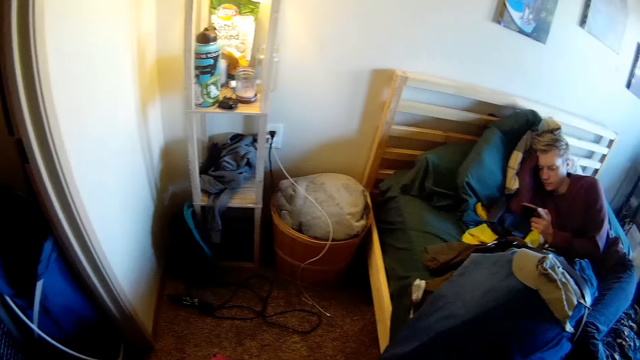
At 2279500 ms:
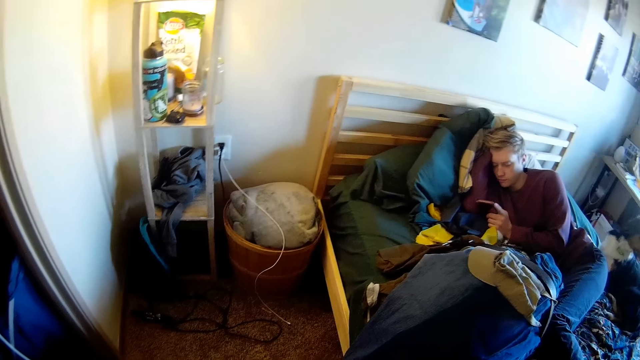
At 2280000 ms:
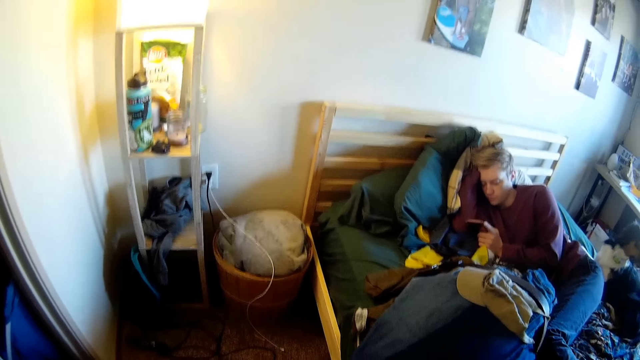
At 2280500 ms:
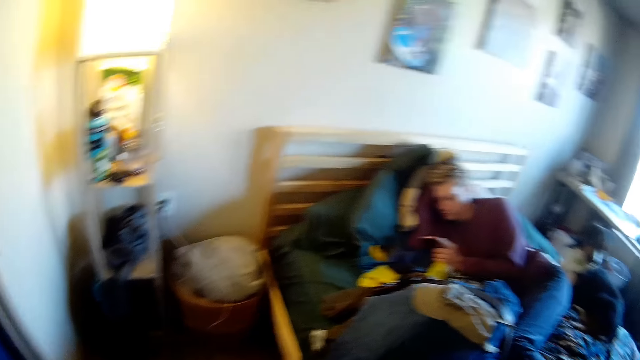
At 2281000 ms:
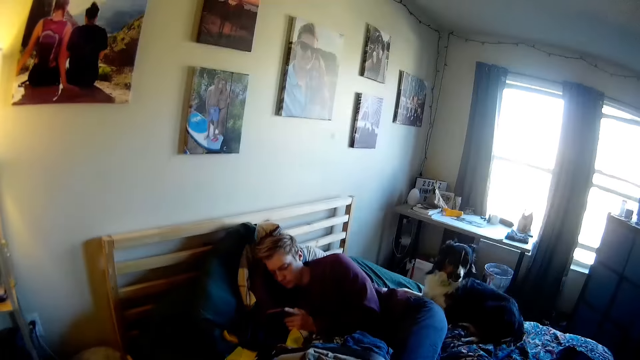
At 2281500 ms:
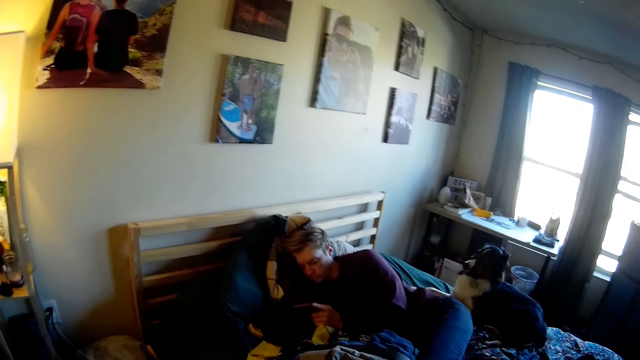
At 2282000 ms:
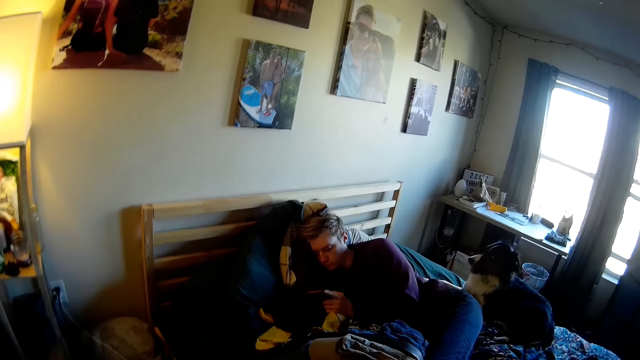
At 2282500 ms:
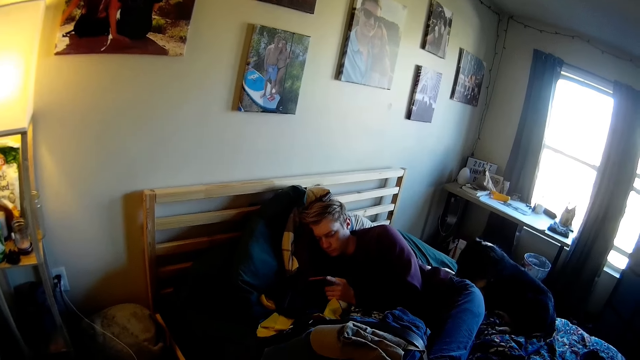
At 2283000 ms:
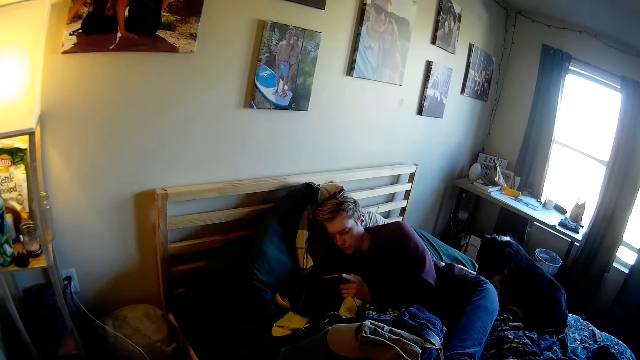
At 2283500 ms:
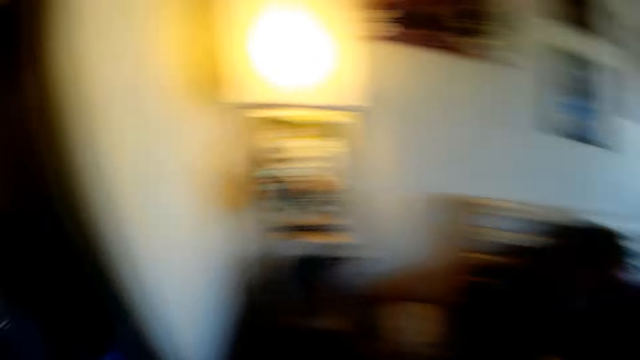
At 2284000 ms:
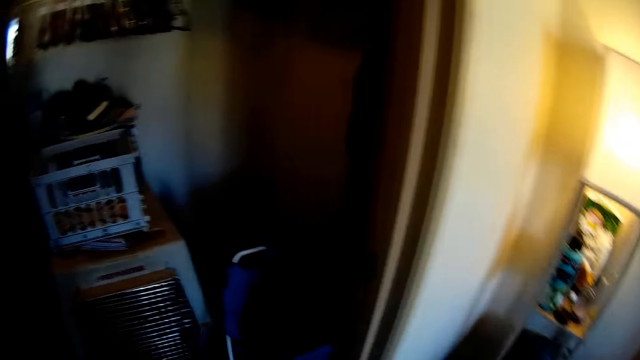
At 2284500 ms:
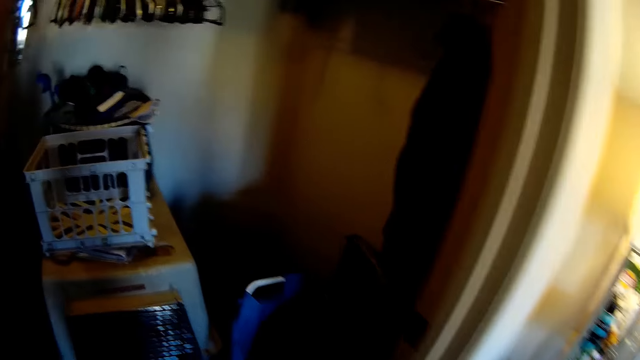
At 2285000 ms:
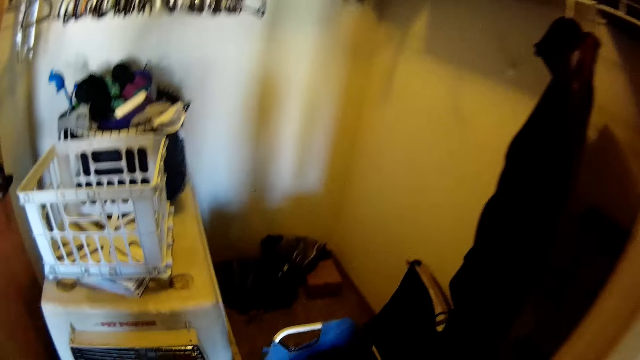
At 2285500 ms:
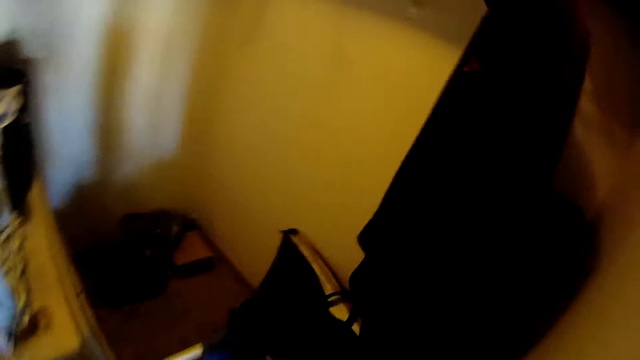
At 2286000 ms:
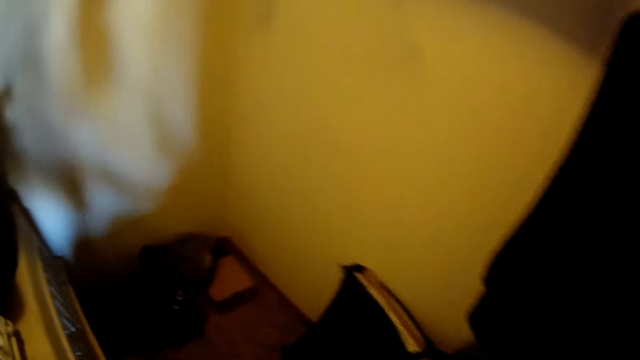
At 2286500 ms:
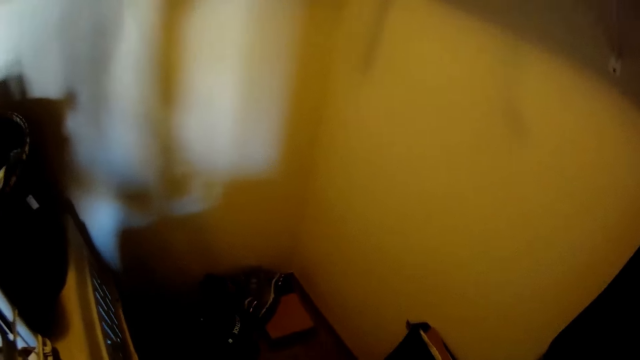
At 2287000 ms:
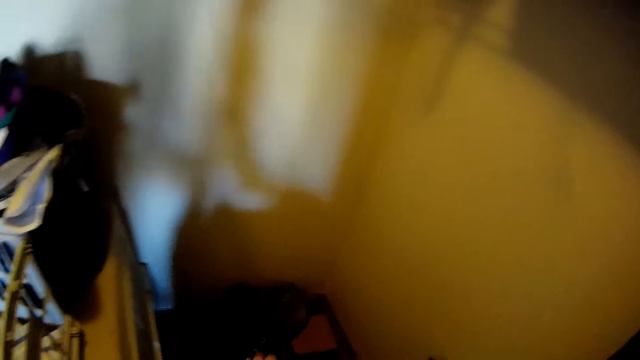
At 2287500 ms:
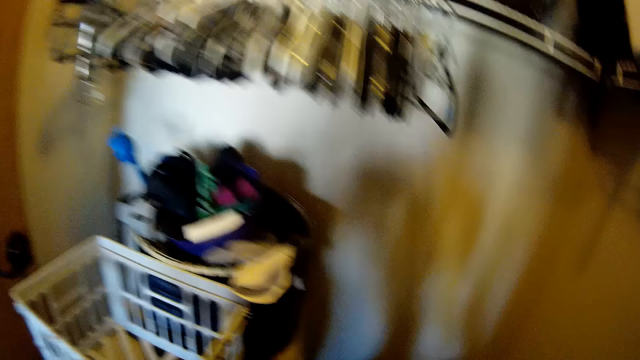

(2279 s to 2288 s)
The camera wearer walks into a closet.

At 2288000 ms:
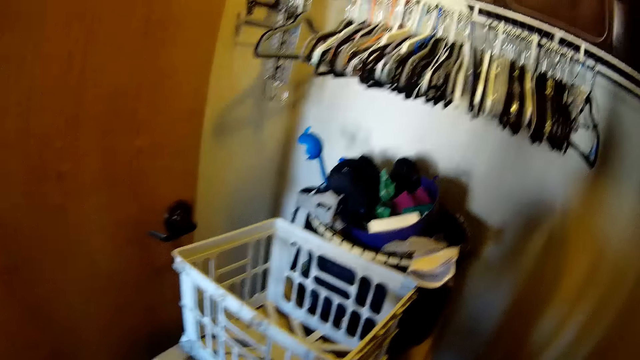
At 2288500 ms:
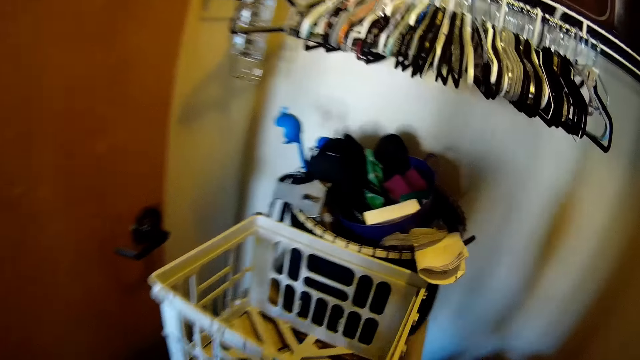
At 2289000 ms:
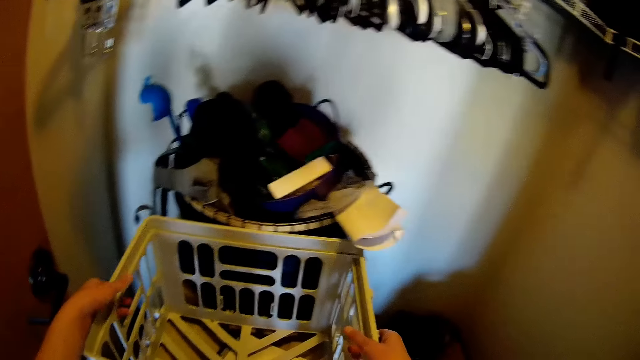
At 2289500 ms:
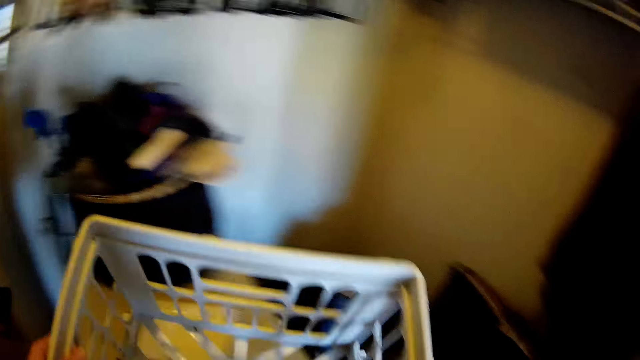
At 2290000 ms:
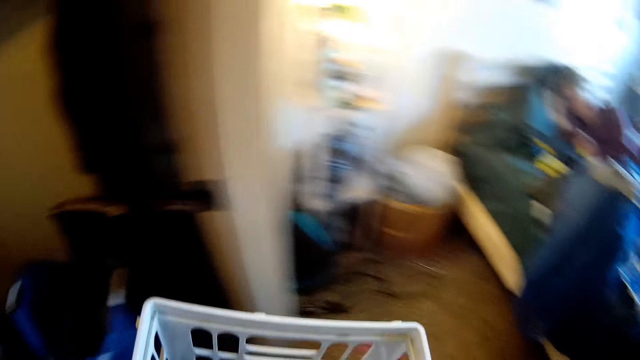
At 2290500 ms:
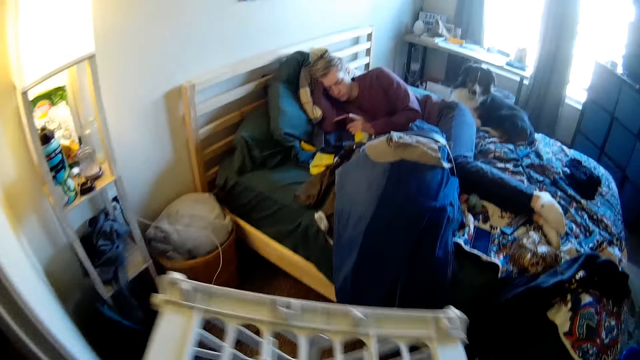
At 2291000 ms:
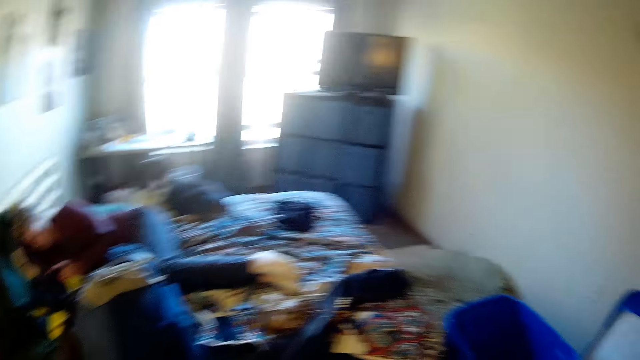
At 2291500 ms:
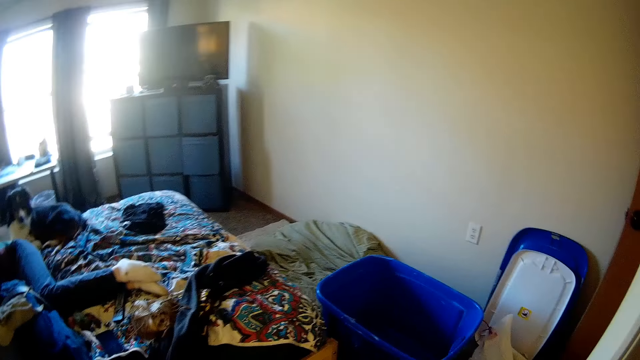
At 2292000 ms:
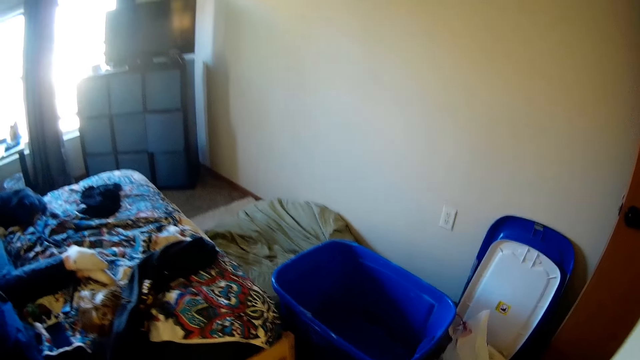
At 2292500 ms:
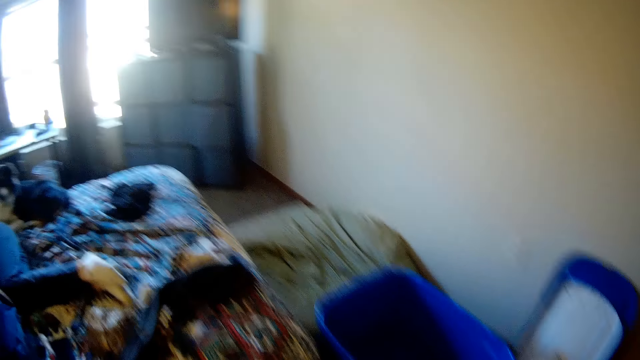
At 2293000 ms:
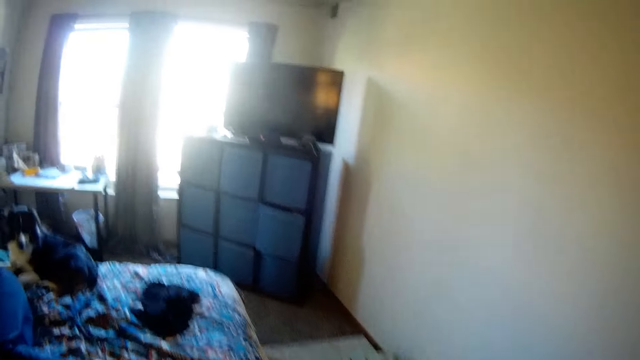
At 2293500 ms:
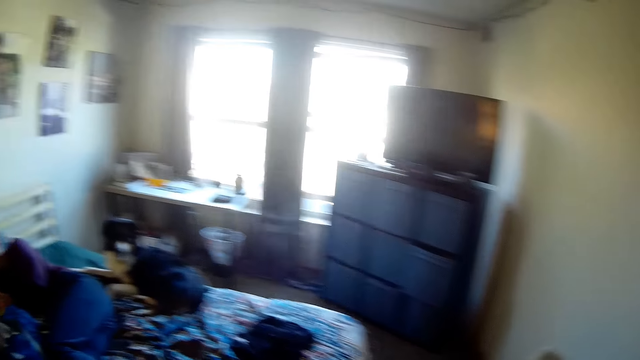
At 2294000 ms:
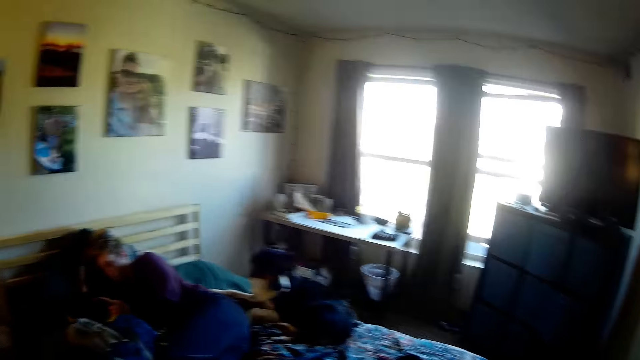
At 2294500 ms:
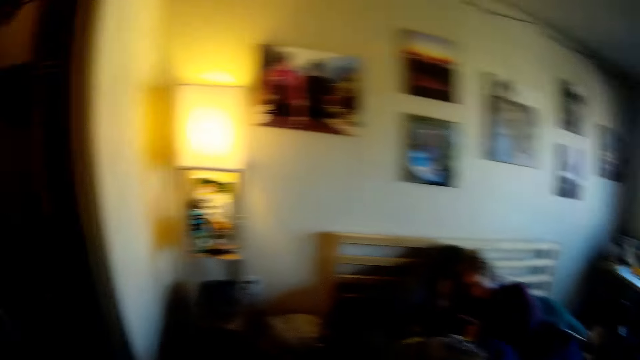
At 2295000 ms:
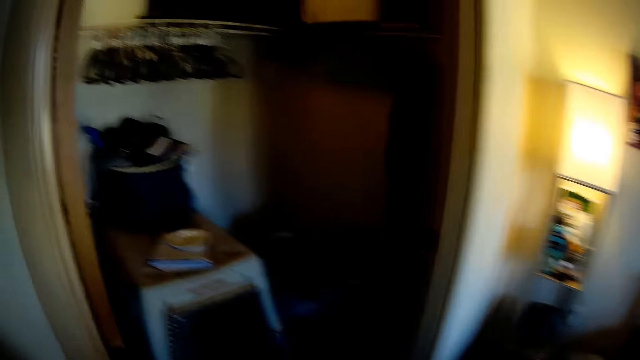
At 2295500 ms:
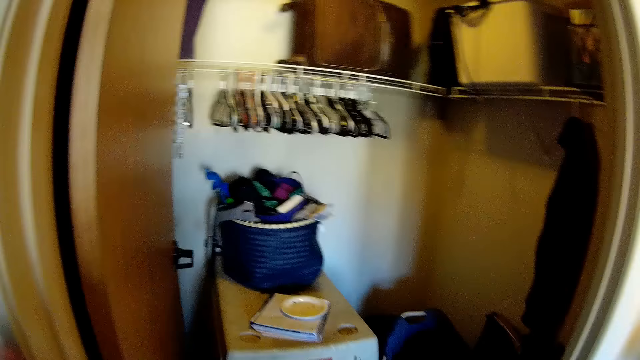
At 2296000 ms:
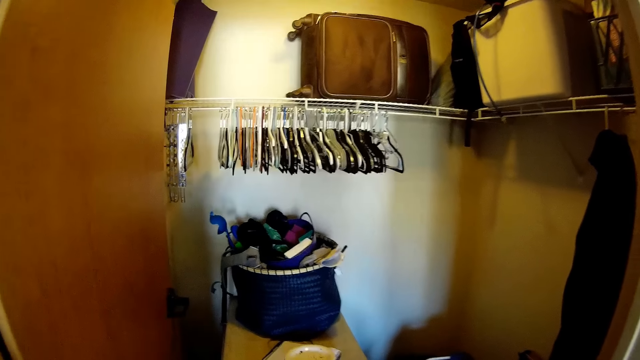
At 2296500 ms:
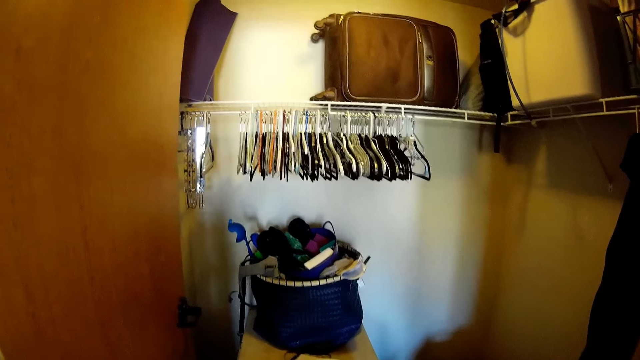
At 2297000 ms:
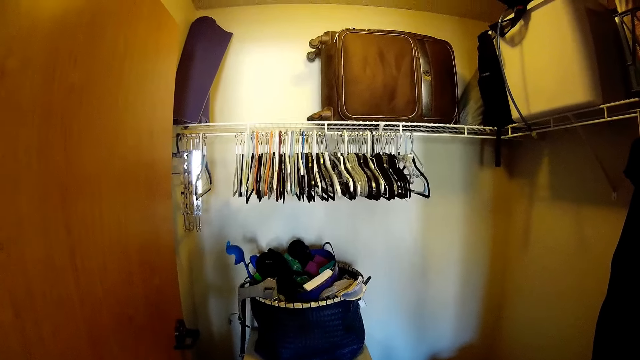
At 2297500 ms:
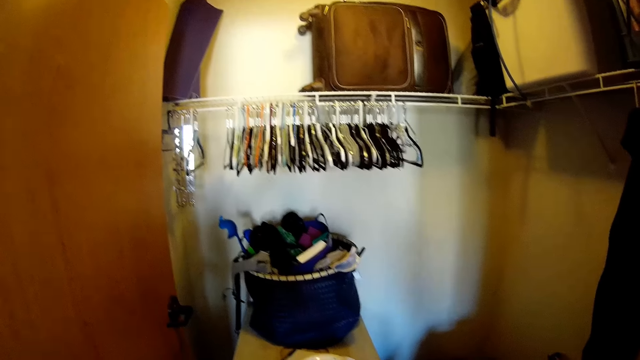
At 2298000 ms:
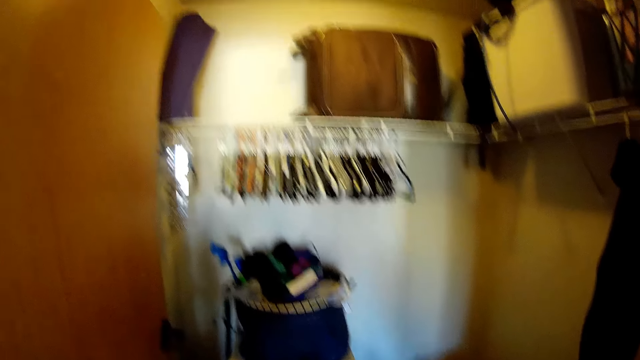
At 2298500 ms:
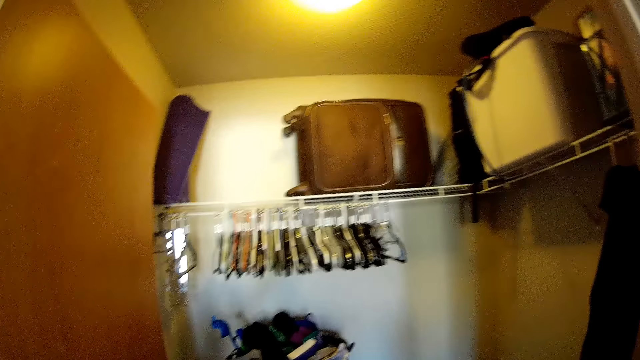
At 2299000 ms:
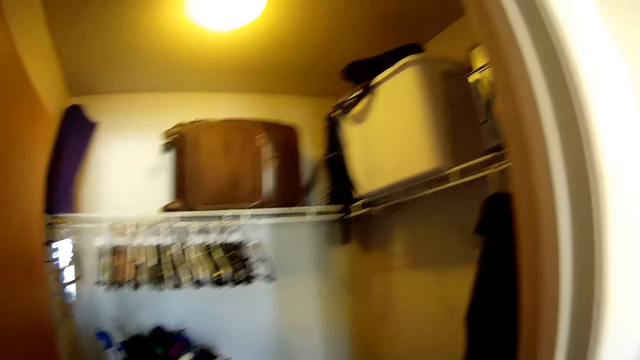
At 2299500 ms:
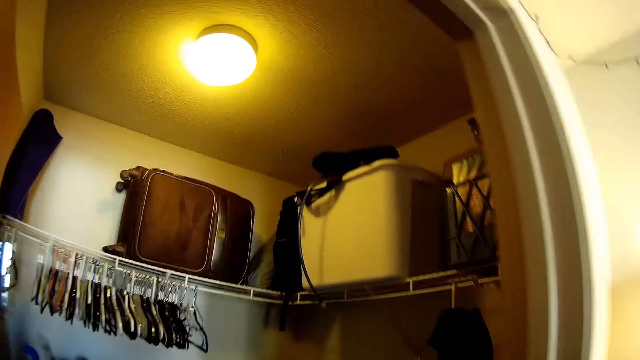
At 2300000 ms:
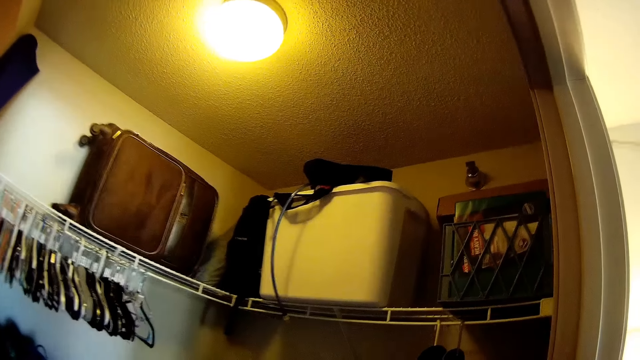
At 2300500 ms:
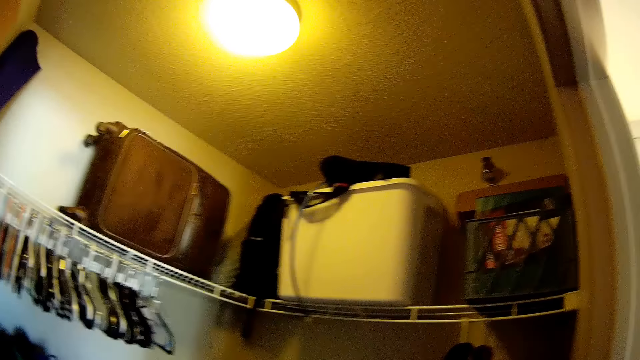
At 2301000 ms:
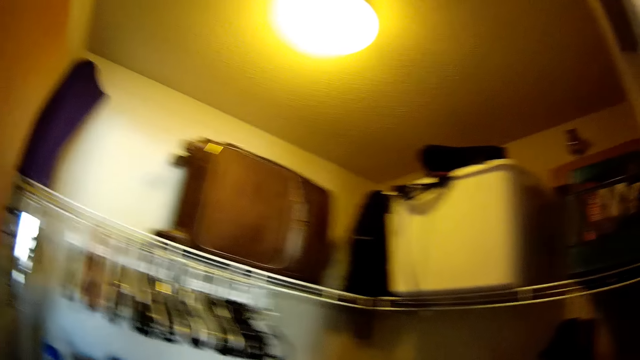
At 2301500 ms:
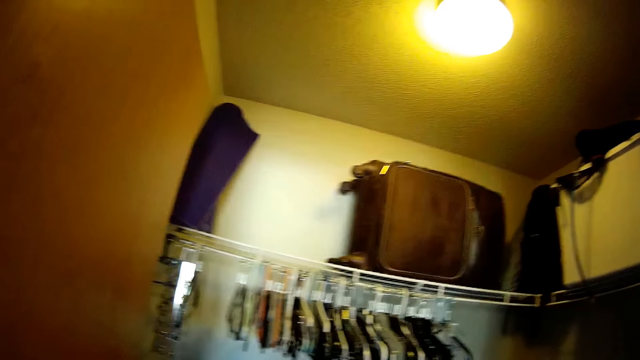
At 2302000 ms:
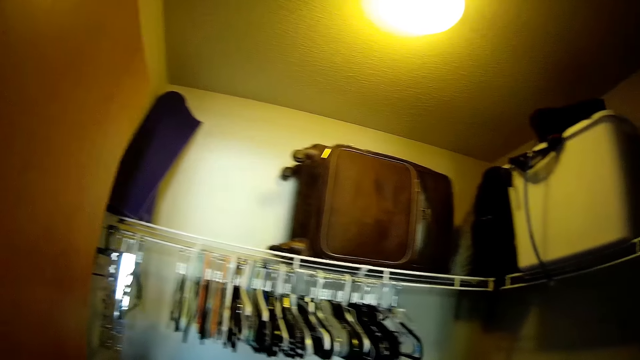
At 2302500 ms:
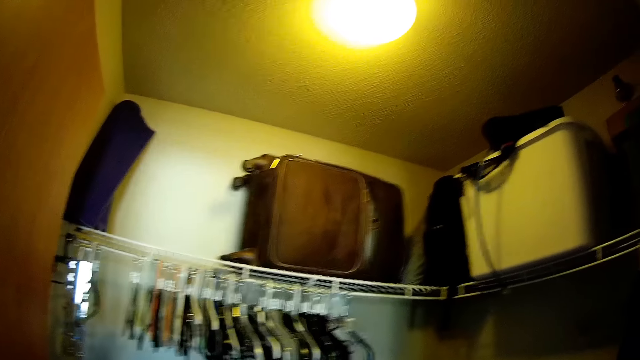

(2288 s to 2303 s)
The camera wearer walks back in the bedroom and picks up the crate. They walk around the bedroom. They look around the bedroom.
